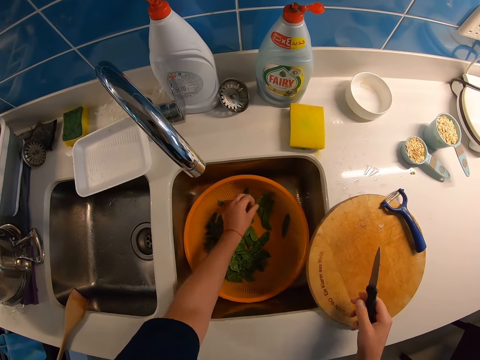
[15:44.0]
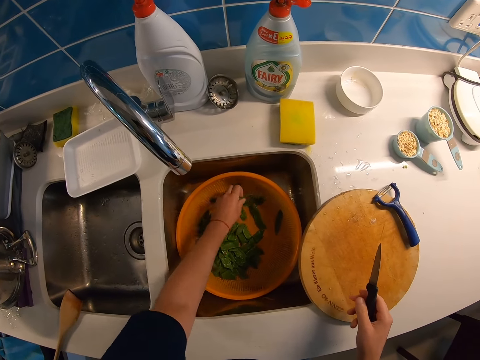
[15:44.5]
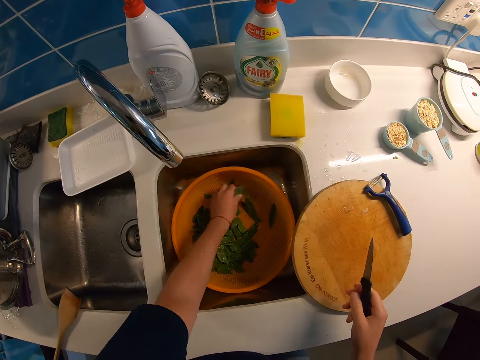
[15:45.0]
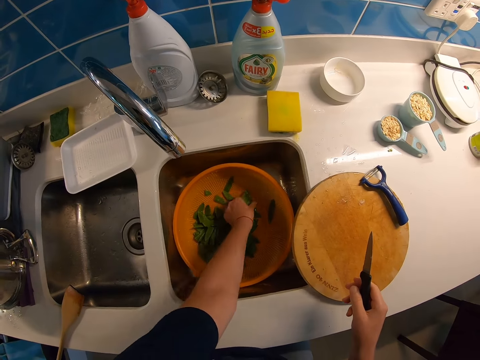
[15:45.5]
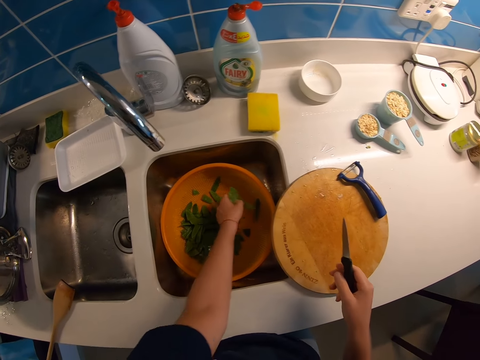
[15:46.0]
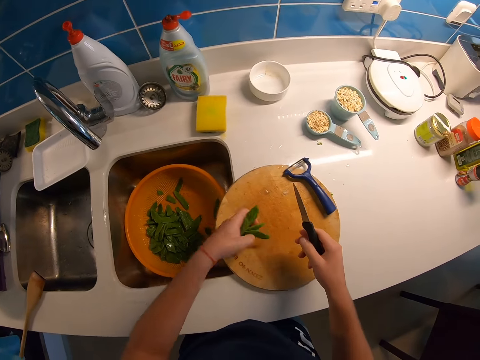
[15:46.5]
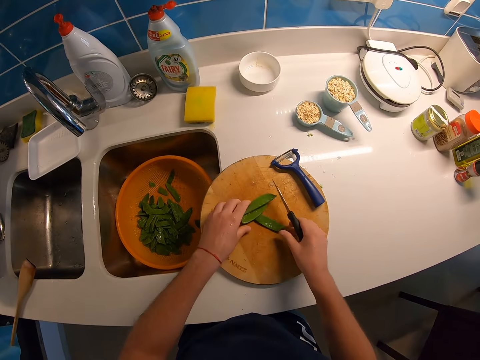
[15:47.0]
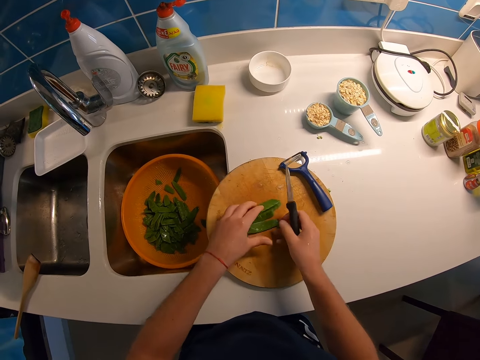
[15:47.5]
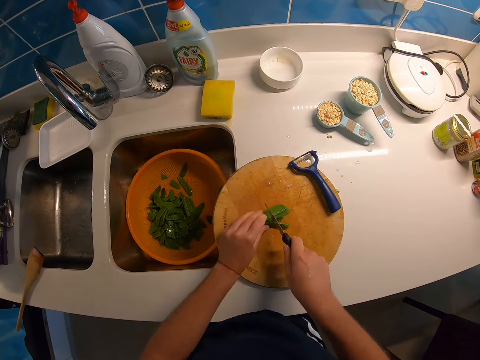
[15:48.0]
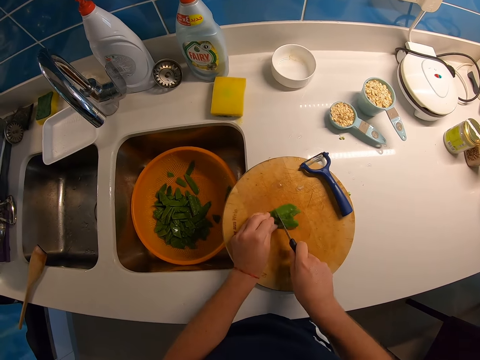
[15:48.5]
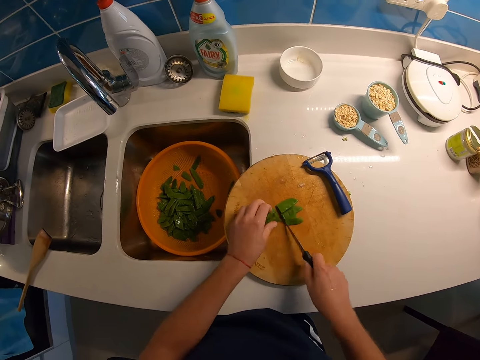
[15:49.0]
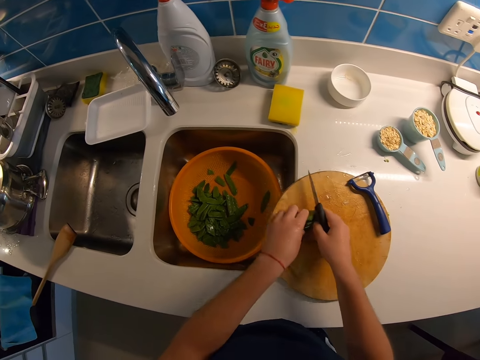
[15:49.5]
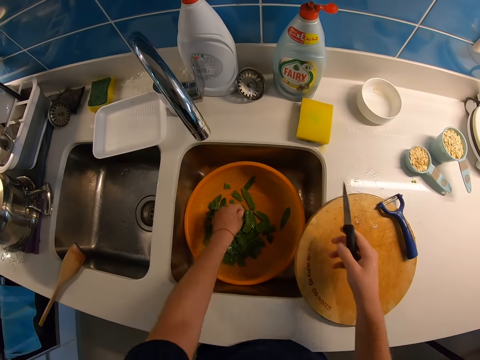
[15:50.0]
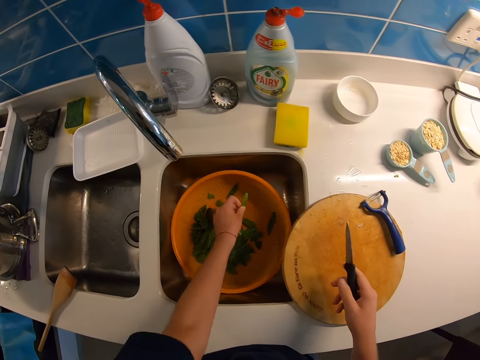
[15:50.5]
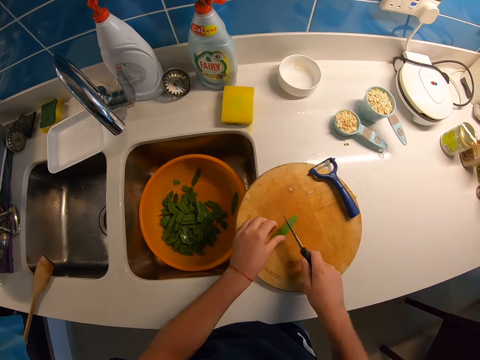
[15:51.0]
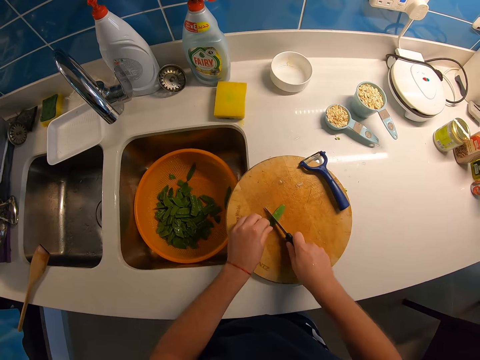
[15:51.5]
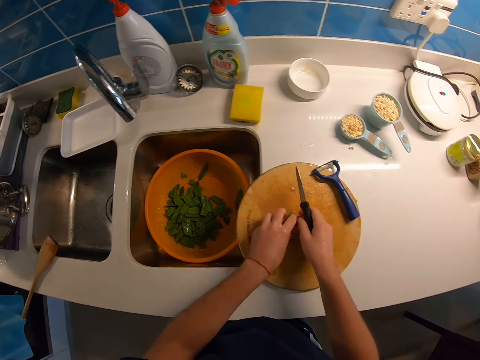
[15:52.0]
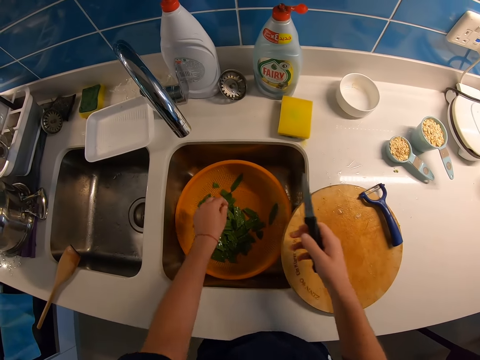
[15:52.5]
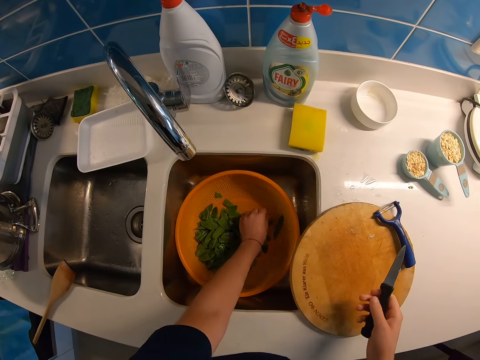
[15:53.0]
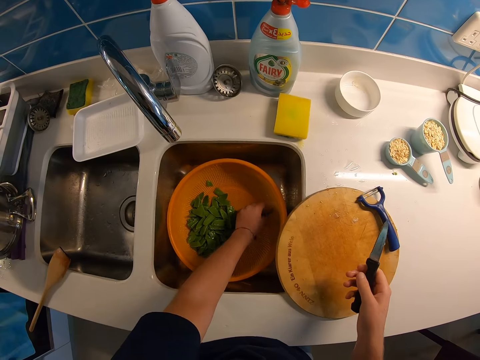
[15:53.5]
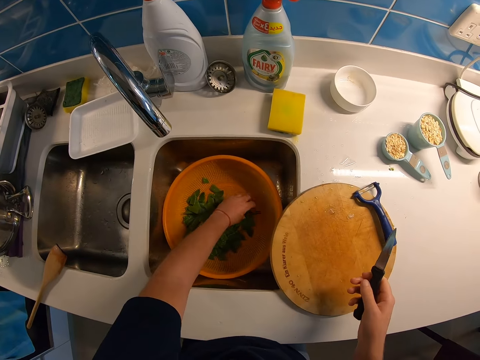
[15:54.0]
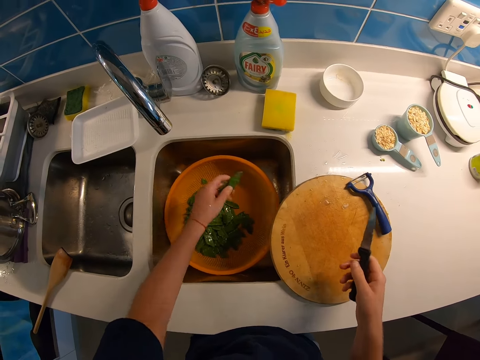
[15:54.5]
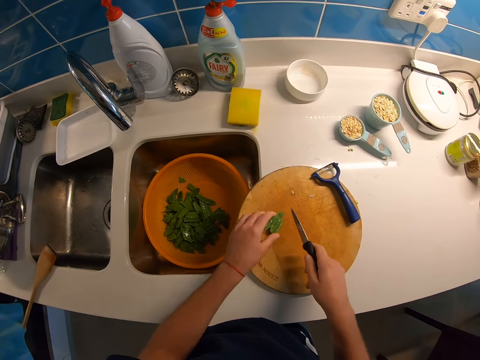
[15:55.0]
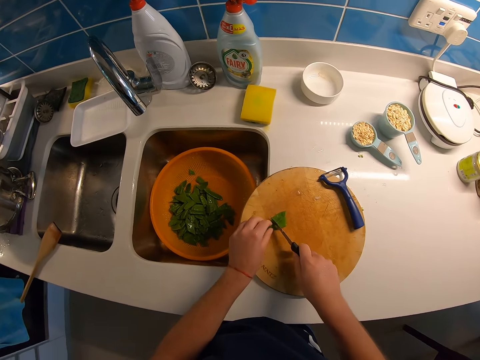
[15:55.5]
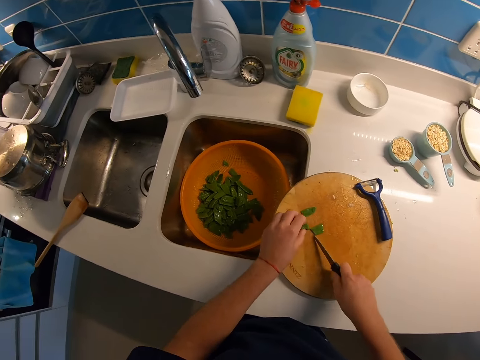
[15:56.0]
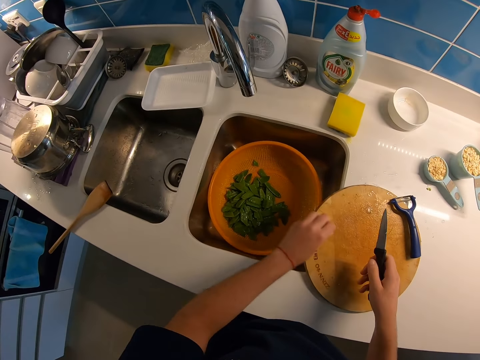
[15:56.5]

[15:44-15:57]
The camera wearer picks the vegetable from the washing bowl or basin. They cut the vegetables on the chopping board. They drop the vegetables on the board. They cut the vegetables on the chopping board again. They collect the vegetables from the chopping board. They move the pieces to the basin. They pick a leaf of the vegetable from the basin. They cut the leaf on the board. They collect the vegetables from the chopping board. They move the pieces to the basin. They collect the vegetables in the basin. They pick the vegetable from the washing bowl. They put the vegetable on the board. They cut the vegetables on the chopping board. They throw the pieces to the basin. They collect the vegetables from the chopping board.

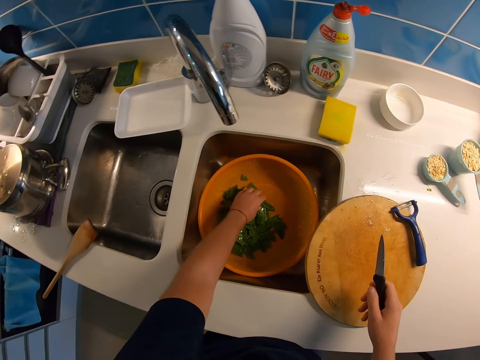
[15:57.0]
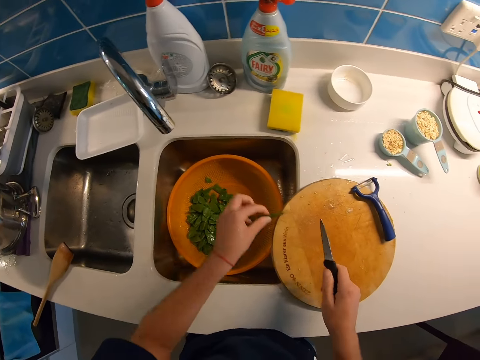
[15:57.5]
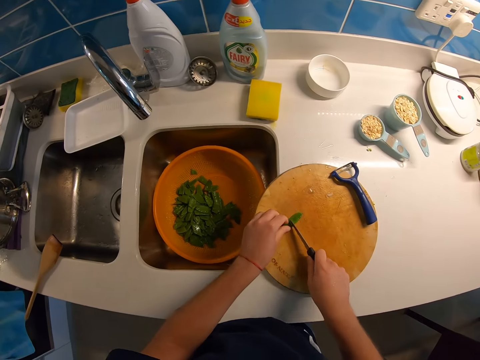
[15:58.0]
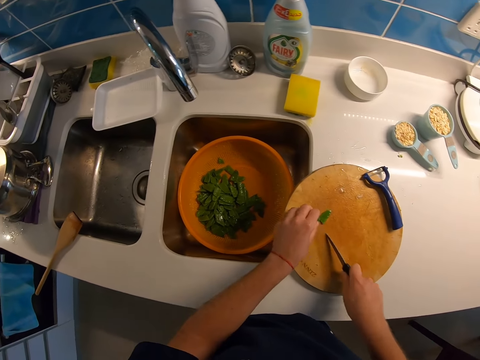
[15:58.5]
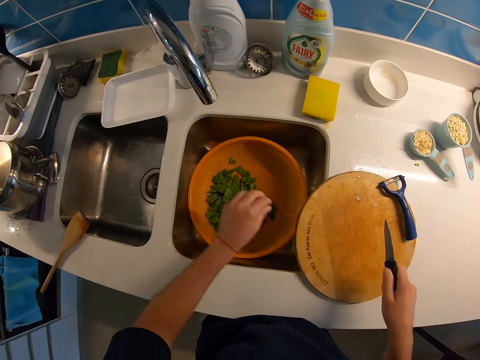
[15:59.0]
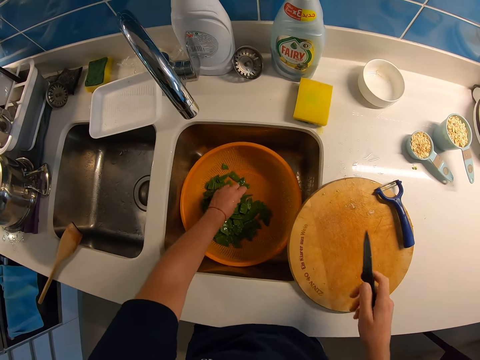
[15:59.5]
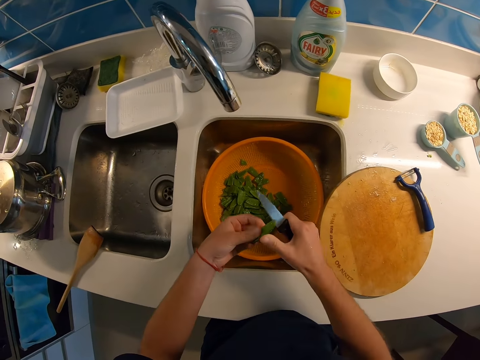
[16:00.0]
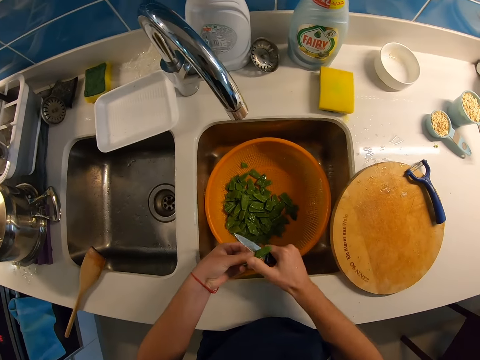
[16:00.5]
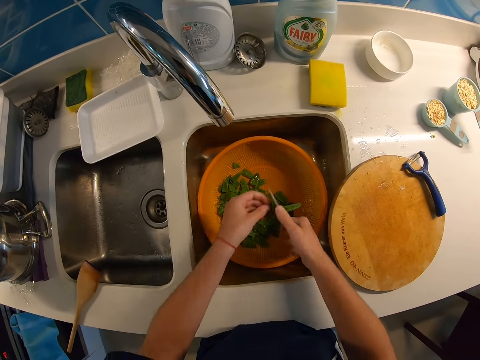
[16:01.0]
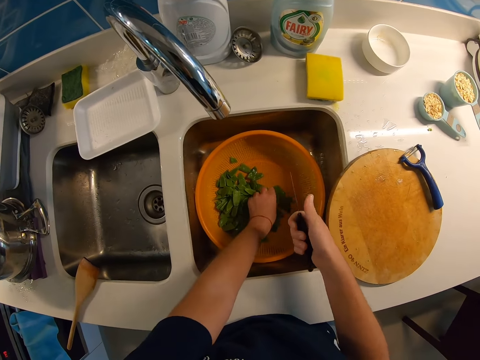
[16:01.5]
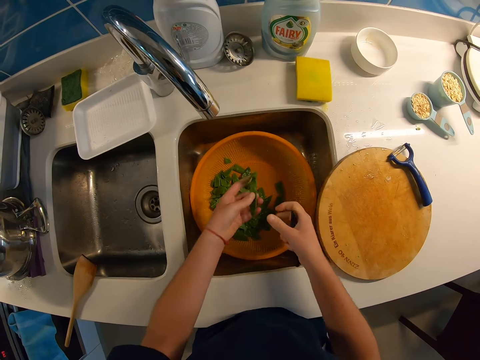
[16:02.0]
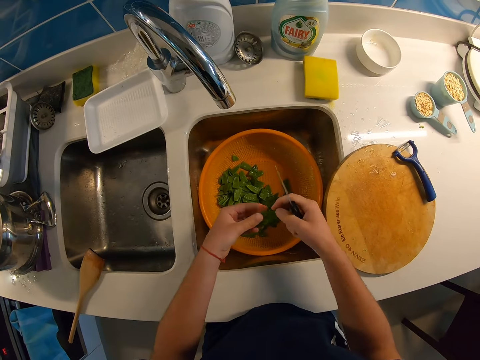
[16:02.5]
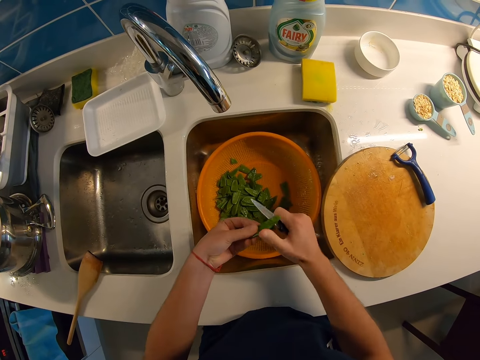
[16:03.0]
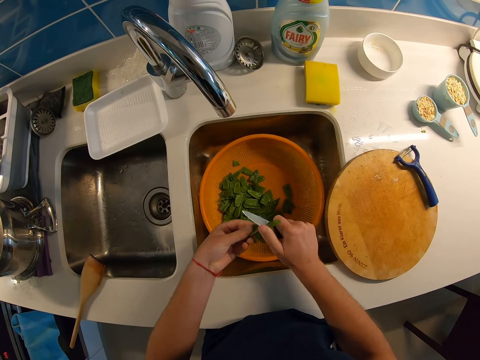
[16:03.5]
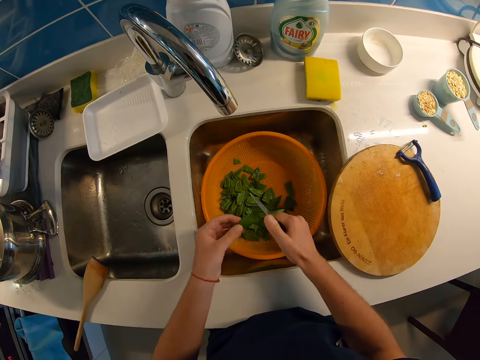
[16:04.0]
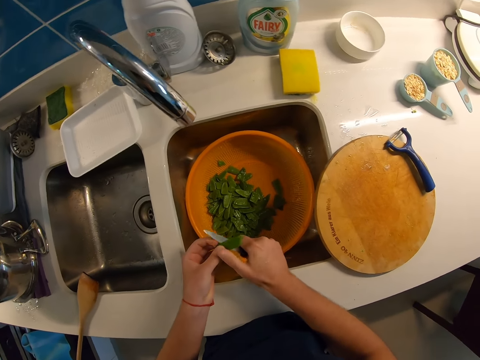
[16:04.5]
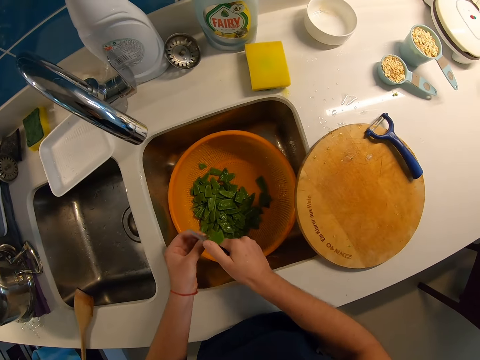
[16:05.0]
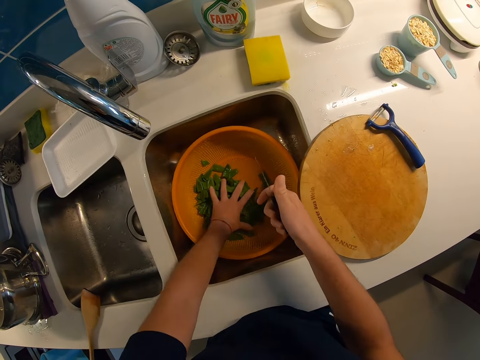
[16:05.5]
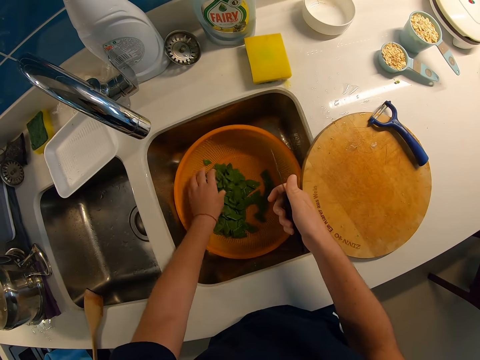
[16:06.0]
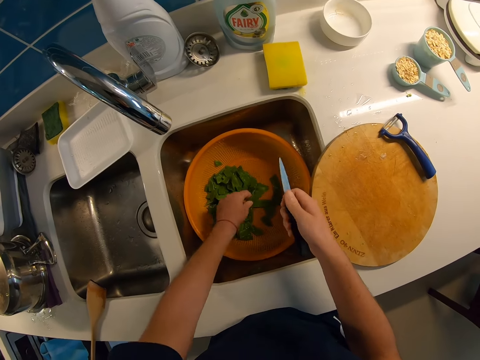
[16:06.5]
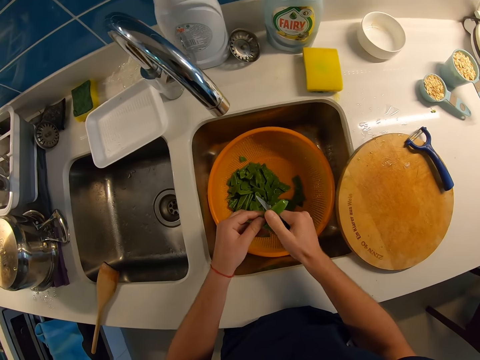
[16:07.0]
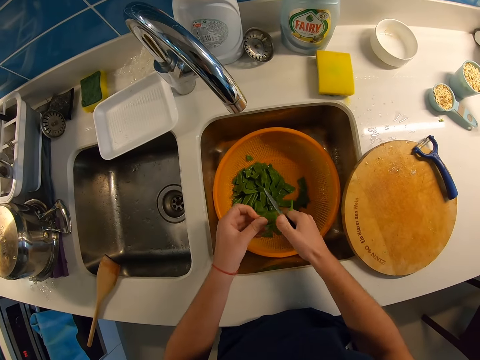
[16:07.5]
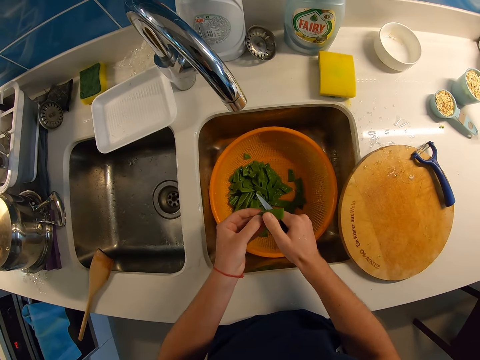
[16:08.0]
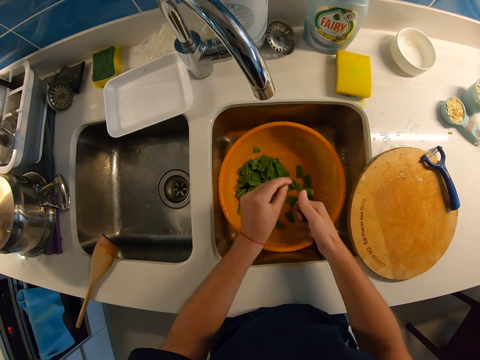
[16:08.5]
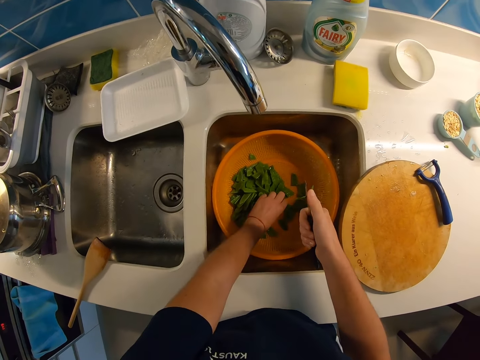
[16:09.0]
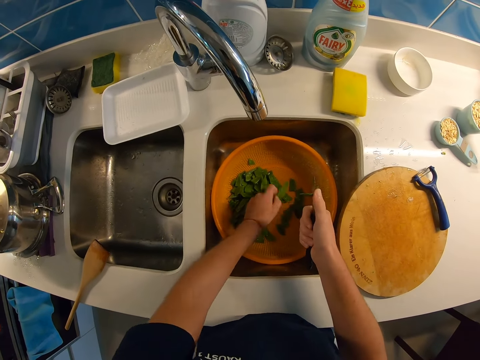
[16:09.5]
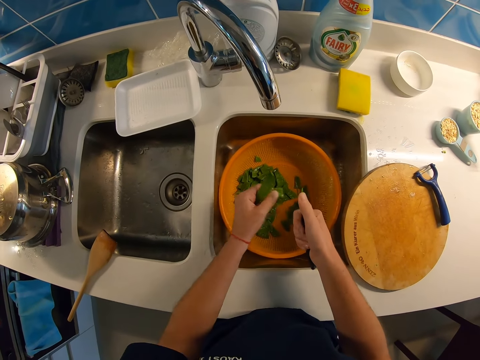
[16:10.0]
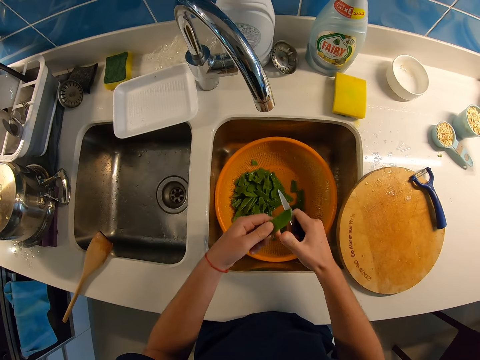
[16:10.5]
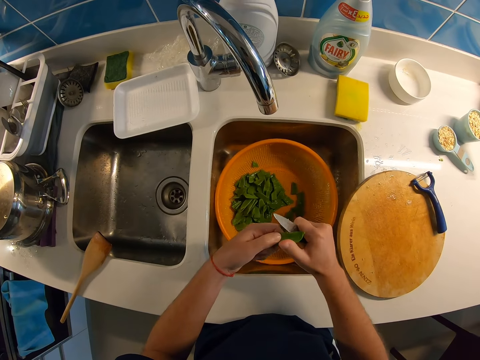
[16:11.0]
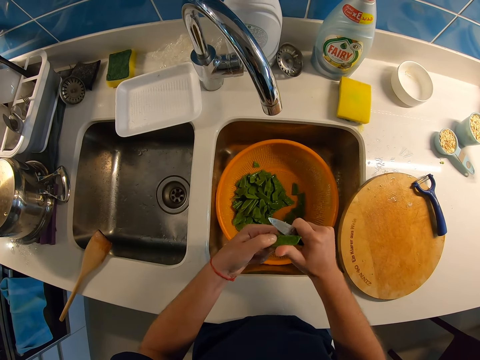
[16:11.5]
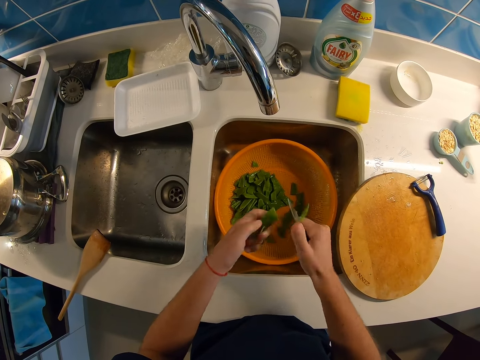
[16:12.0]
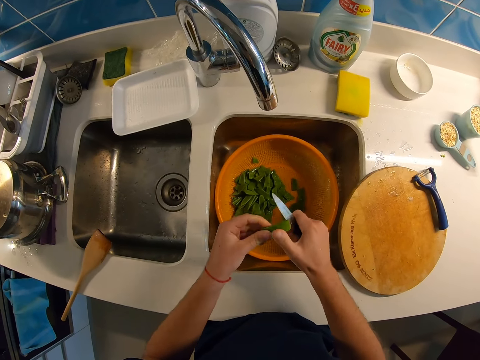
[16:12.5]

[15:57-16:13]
The camera wearer picks a piece of vegetable from the basin or washing bowl. He cuts the vegetables on the chopping board. He collects the vegetables from the chopping board. He throws the pieces to the basin. He cuts the vegetables in the washing bowl. He picks a piece of vegetable from the basin. He slices the pea with the knife with both hands. He drops the pea into the sieve with his left hand. He picks another pea from the sieve with his left hand. He slices the pea with the knife with both hands. He drops the pea into the sieve with his left hand. He sorts the peas in the sieve with his left hand. He picks another pea from the sieve with his left hand. He slices the pea with the knife with both hands. He drops the pea into the sieve with his left hand. He picks another pea from the sieve with his left hand. He slices the pea with the knife with both hands.
